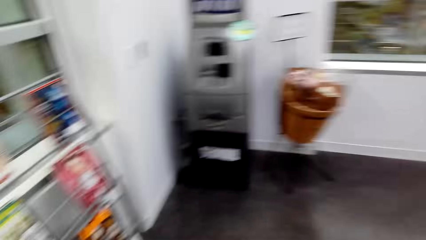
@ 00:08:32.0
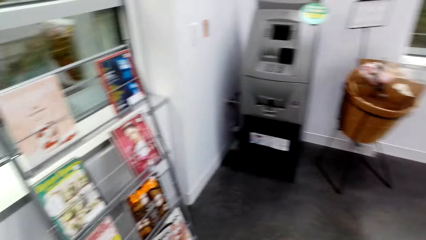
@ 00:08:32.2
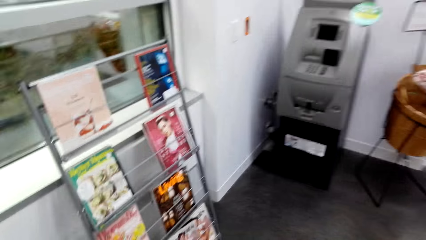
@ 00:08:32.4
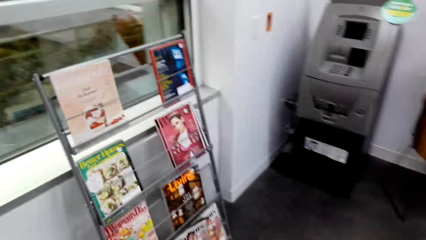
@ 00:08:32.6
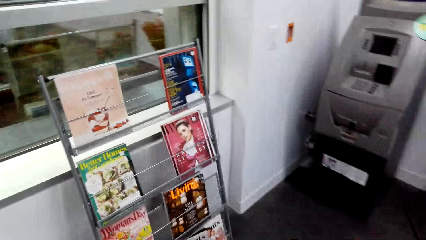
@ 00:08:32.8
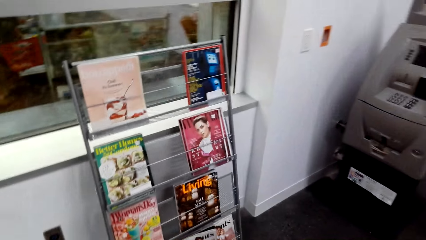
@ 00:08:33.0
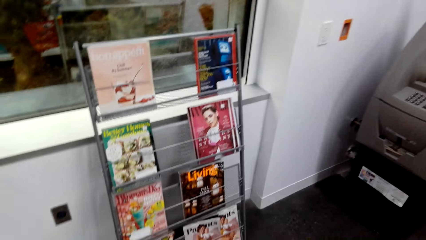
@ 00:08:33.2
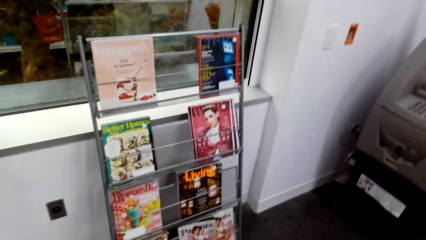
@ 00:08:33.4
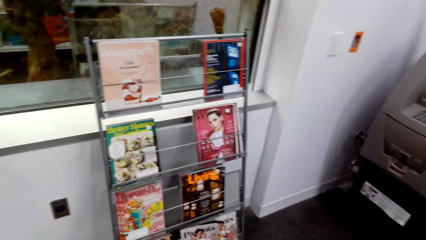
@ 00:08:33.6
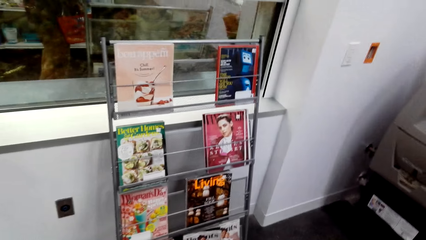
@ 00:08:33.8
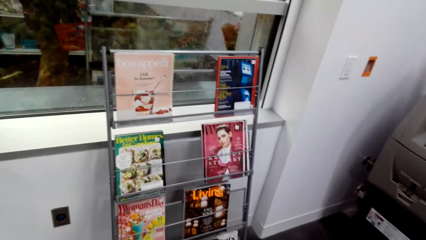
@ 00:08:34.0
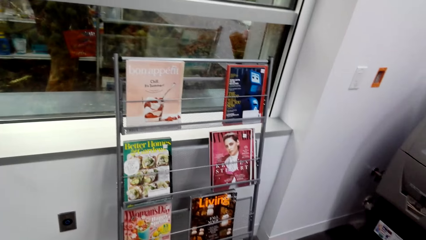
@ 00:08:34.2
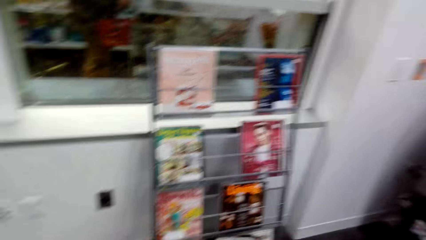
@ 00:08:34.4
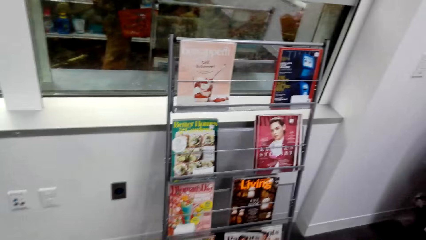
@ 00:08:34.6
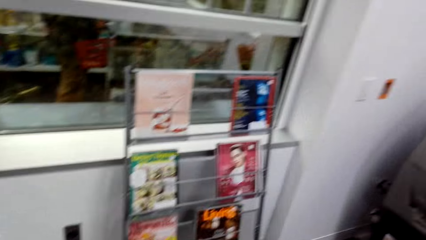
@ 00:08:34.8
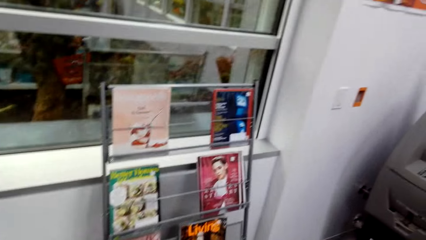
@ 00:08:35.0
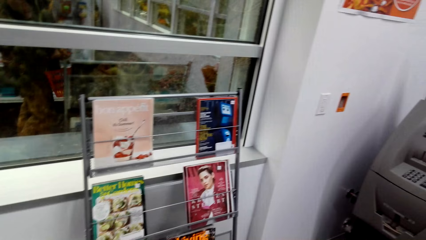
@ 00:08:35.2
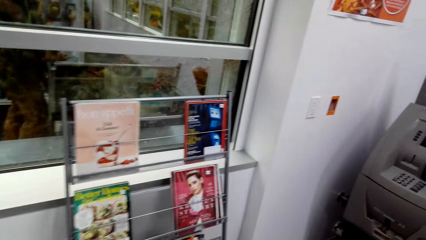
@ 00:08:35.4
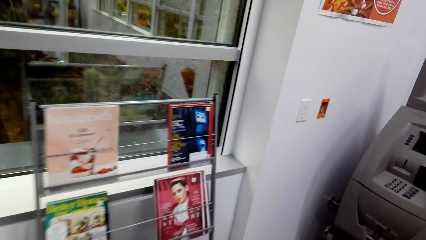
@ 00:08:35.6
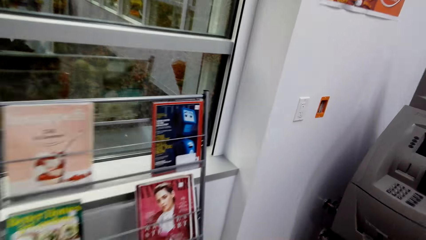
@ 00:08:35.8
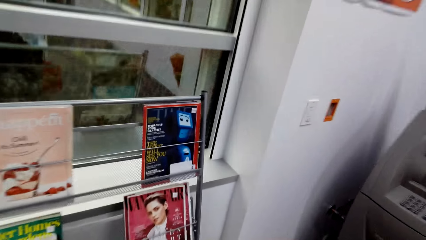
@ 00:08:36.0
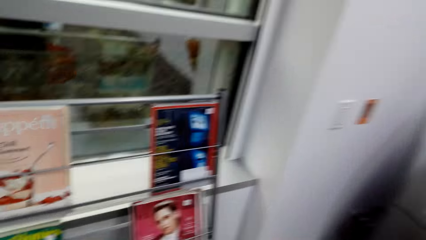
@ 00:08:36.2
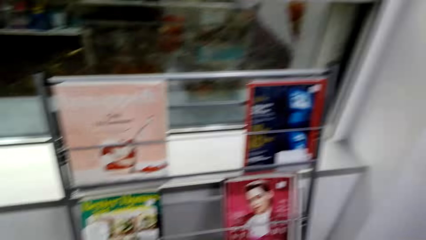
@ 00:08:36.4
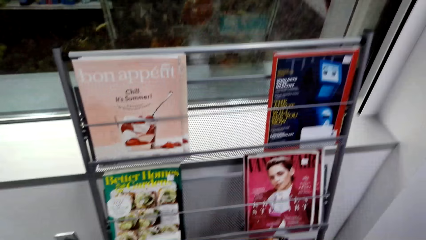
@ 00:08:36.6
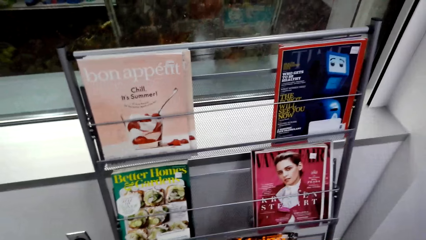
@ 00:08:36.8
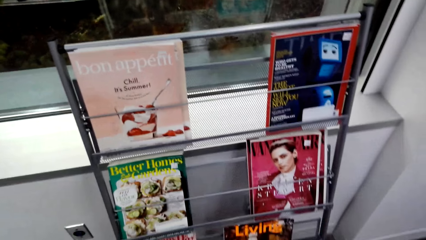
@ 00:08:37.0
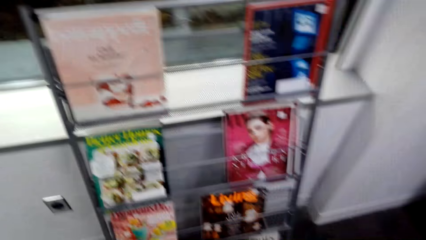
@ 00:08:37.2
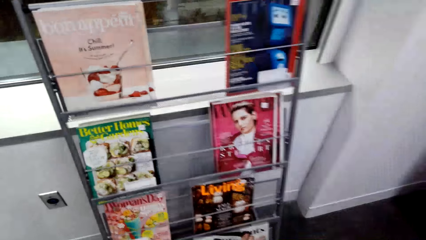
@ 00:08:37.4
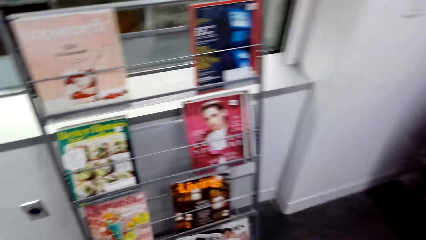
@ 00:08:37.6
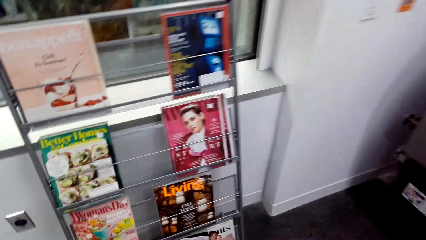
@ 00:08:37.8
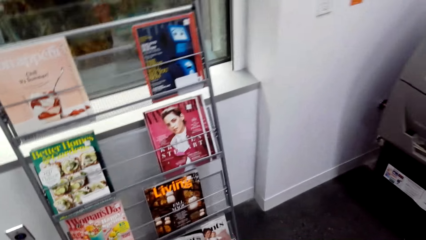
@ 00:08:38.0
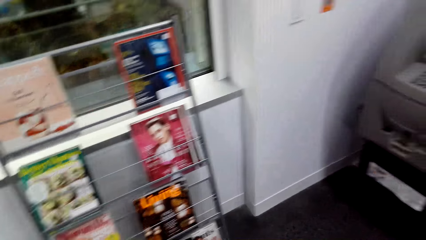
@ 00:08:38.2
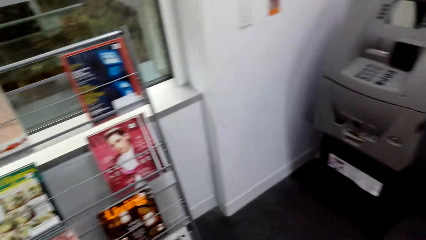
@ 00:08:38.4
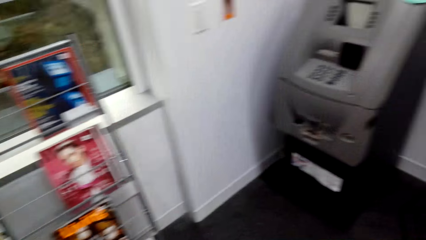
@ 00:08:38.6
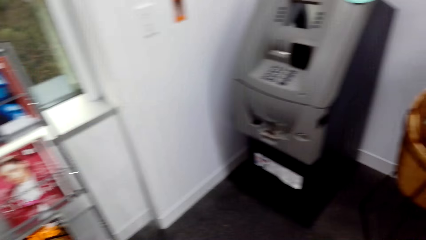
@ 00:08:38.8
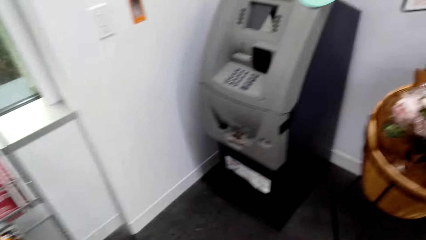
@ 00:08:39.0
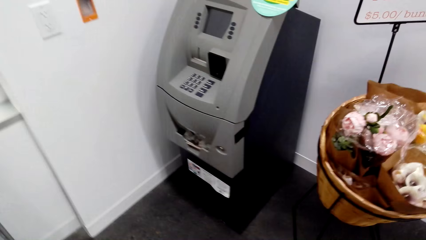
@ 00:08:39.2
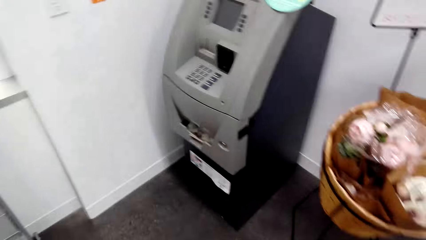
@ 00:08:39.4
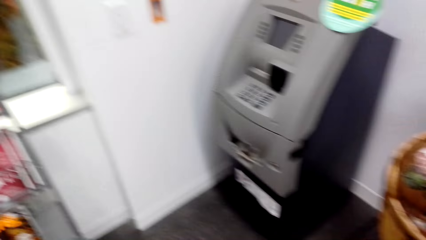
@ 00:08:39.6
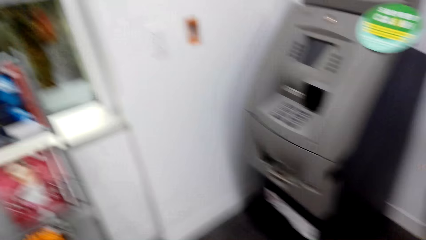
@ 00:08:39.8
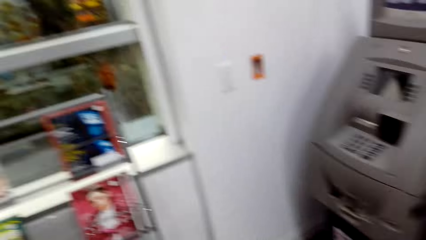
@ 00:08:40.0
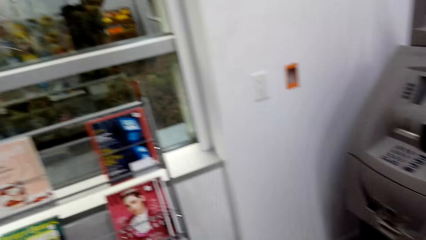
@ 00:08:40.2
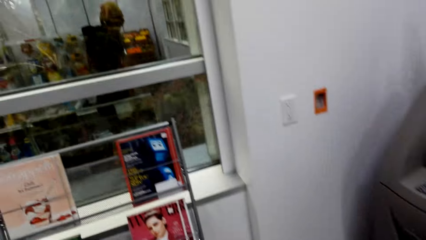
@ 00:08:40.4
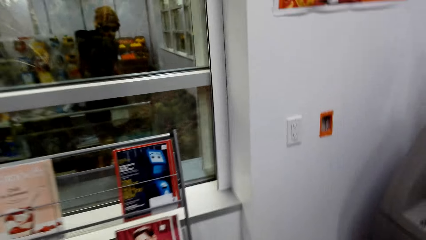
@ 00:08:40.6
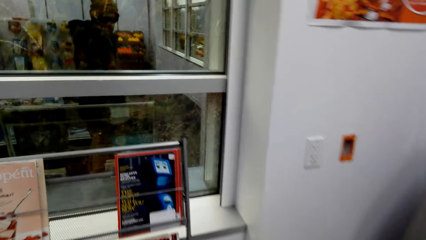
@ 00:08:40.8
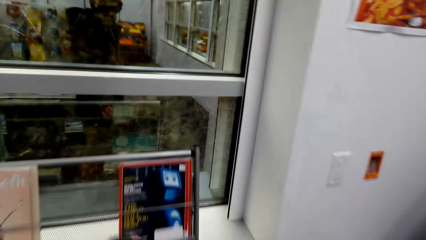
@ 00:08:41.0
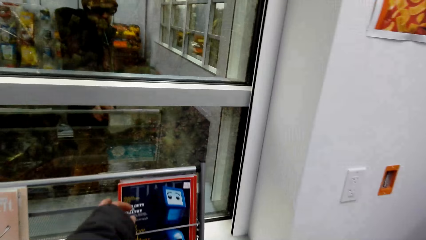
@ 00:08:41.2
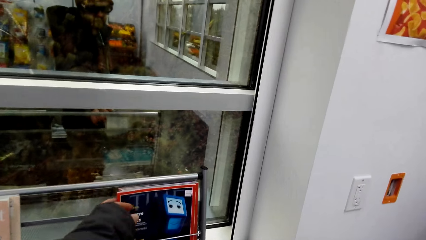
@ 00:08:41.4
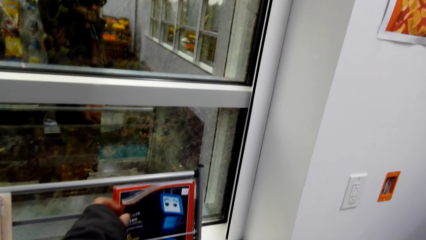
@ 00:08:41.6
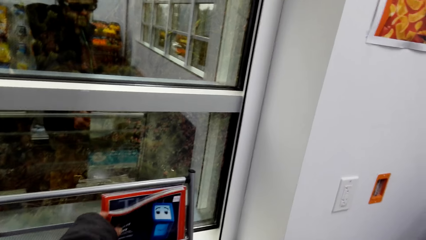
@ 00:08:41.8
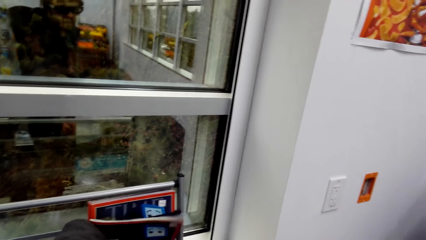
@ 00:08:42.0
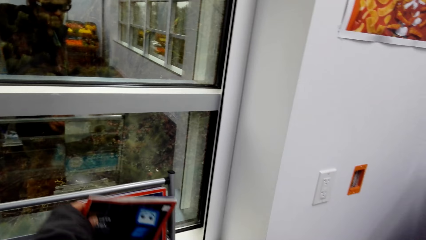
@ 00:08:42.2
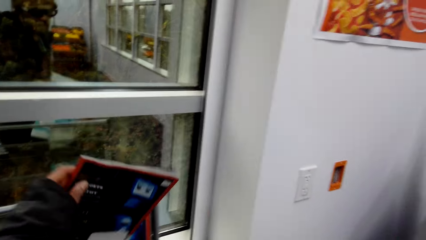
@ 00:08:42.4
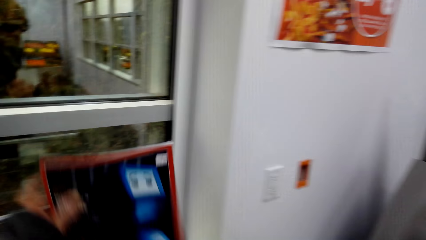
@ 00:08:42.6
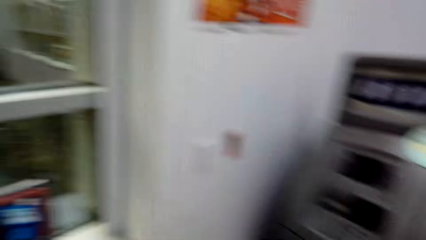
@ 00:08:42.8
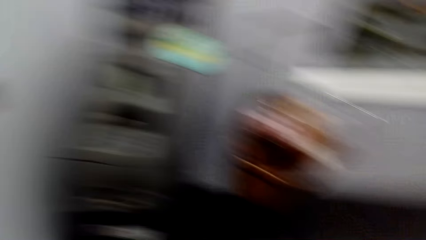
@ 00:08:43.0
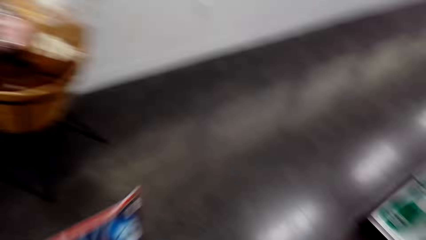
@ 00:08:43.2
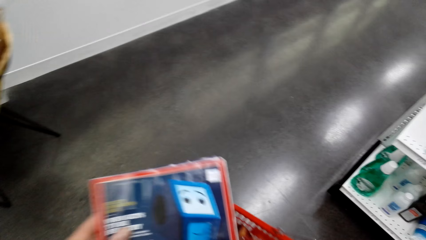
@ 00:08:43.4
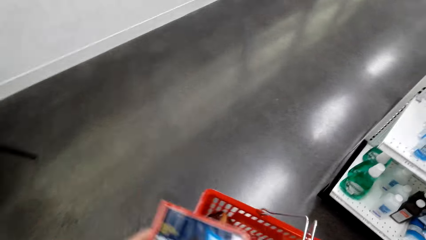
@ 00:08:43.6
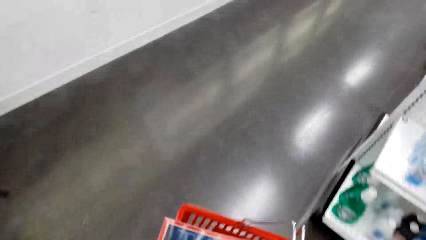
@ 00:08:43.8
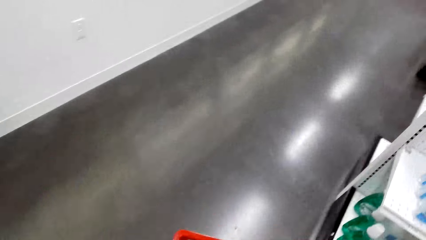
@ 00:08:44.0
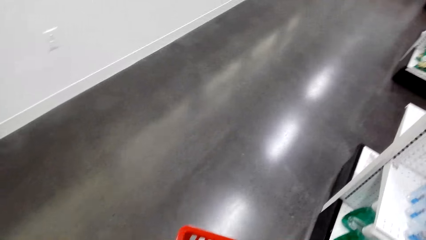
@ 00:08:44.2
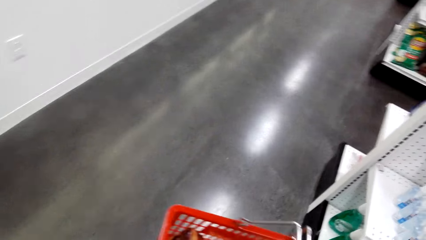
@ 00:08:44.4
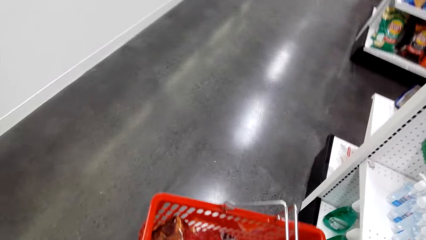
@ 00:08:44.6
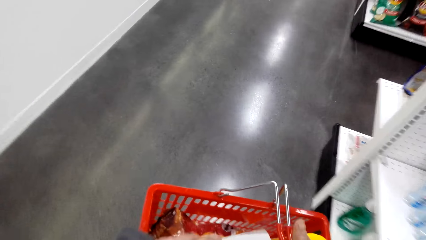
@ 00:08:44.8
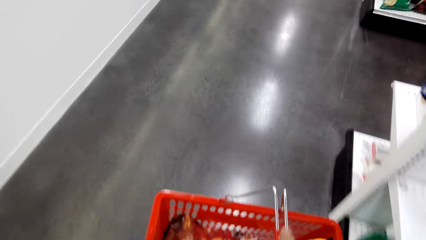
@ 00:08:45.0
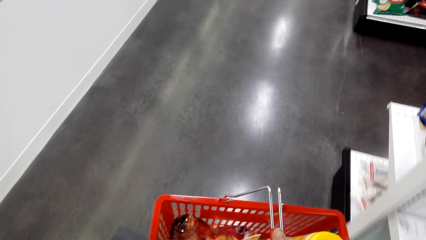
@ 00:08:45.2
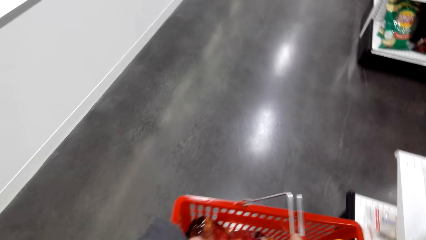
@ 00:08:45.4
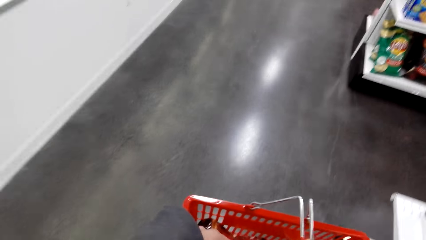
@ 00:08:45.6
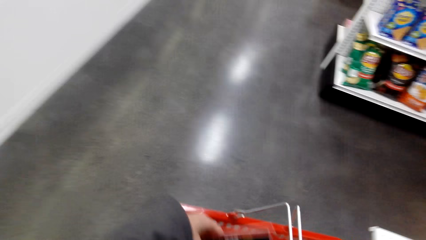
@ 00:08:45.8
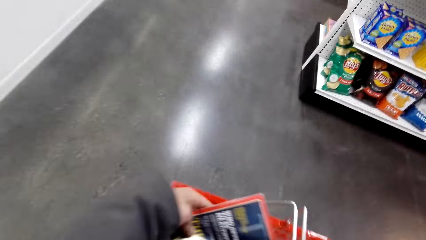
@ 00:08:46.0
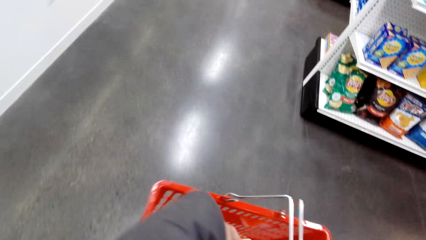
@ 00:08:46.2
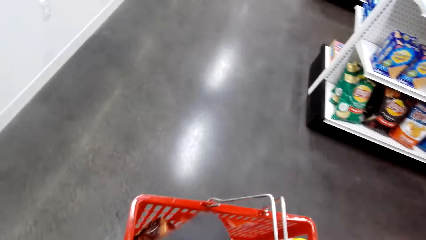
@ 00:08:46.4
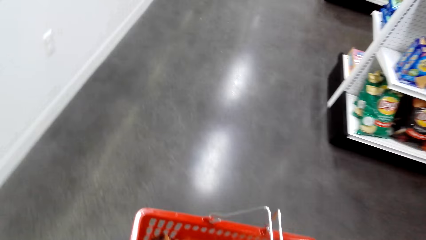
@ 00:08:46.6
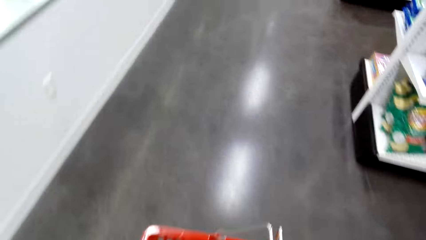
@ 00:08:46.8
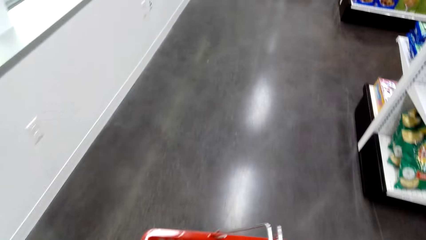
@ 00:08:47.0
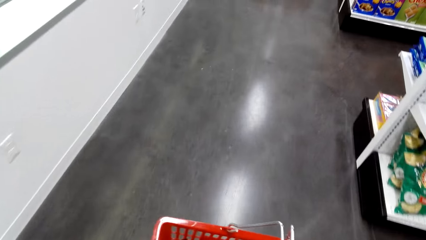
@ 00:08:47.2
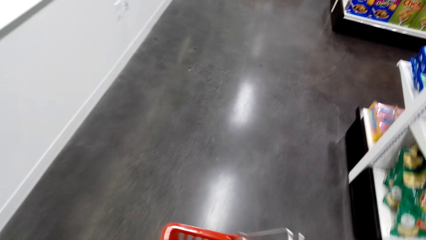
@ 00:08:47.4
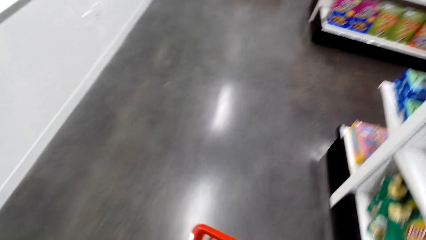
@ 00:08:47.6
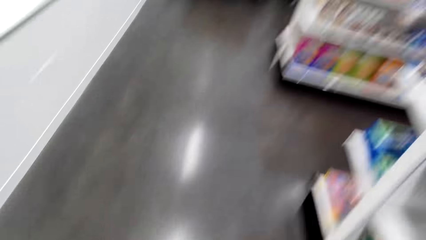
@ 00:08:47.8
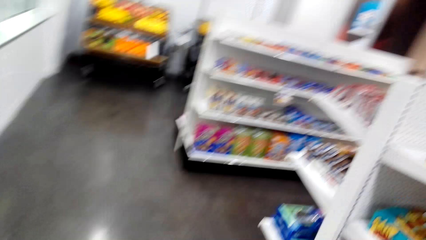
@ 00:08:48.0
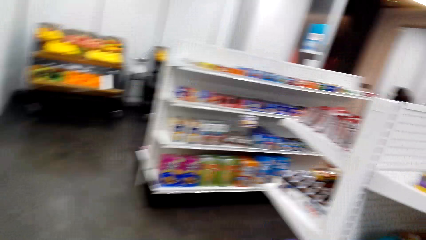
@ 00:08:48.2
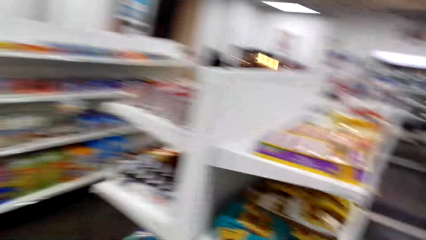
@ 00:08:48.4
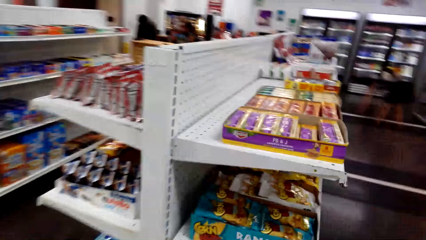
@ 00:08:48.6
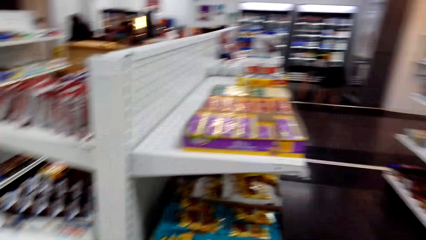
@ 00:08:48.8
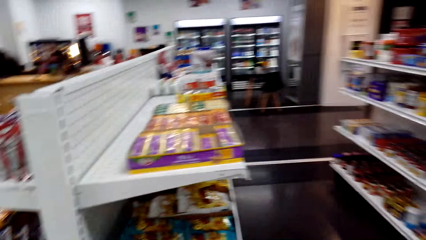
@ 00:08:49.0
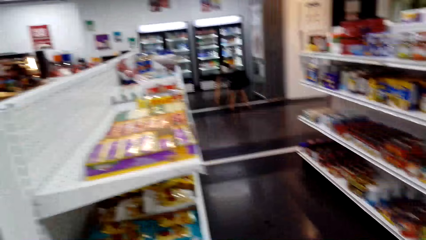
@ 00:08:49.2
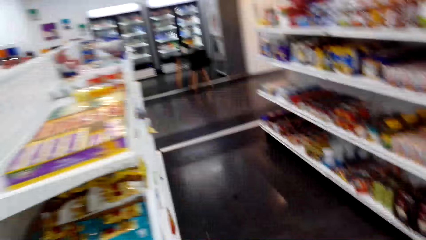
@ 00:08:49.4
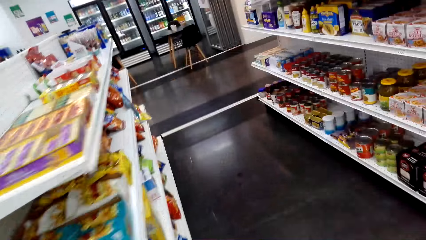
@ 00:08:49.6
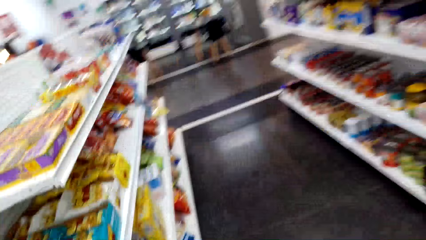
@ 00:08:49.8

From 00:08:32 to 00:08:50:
The camera wearer stares at a magazine on the shelf. They pick up the magazine. They put the magazine in the basket. They walk around.
